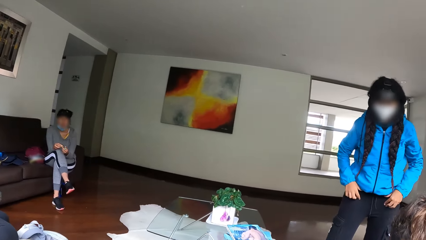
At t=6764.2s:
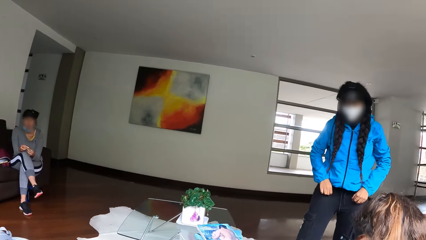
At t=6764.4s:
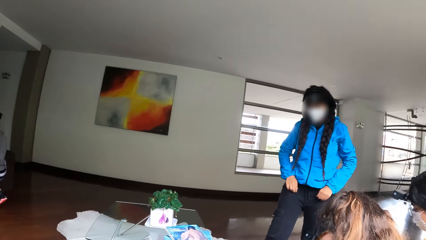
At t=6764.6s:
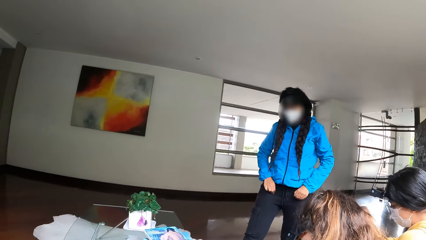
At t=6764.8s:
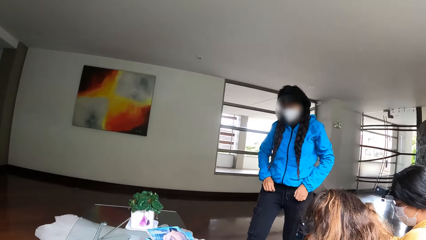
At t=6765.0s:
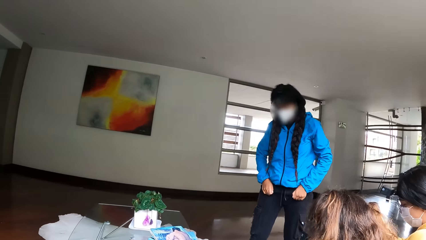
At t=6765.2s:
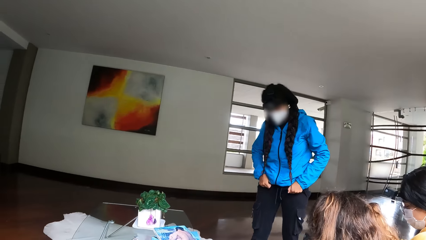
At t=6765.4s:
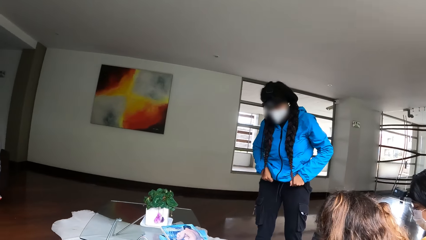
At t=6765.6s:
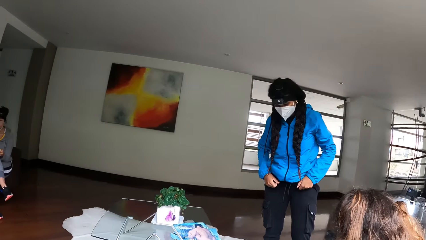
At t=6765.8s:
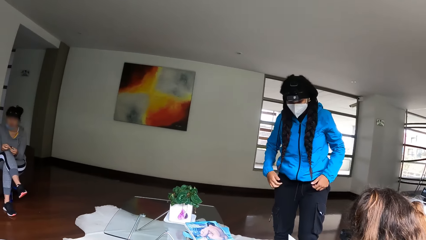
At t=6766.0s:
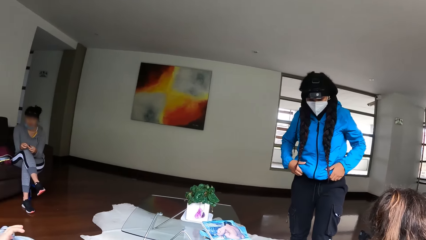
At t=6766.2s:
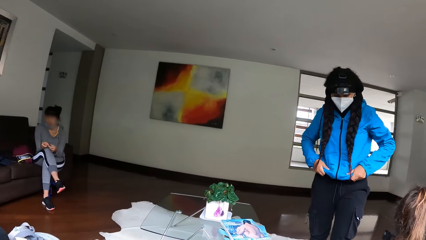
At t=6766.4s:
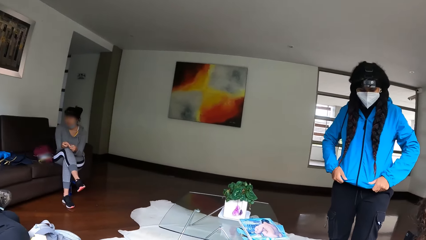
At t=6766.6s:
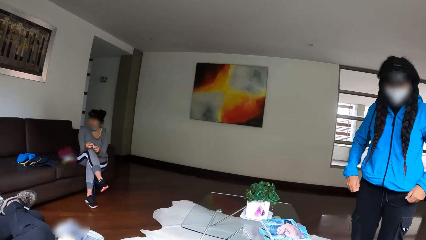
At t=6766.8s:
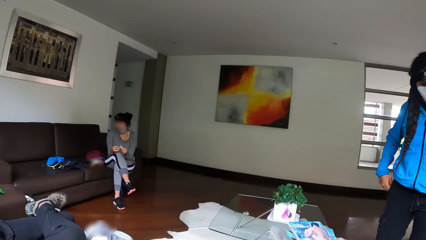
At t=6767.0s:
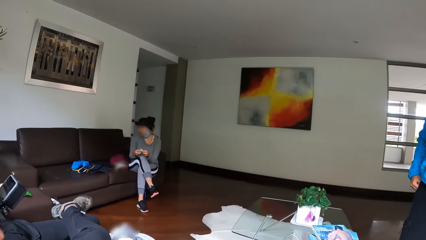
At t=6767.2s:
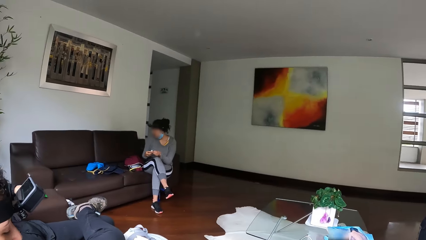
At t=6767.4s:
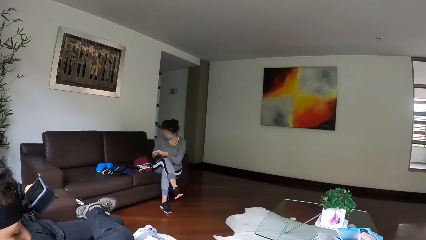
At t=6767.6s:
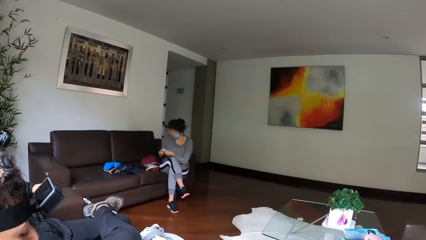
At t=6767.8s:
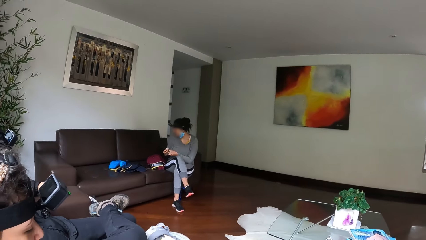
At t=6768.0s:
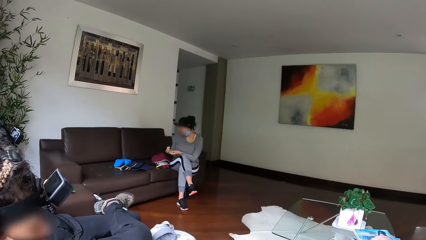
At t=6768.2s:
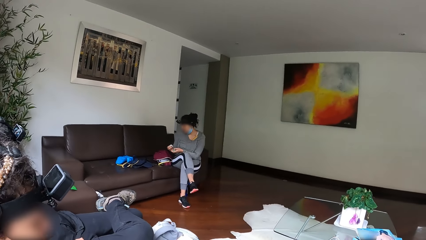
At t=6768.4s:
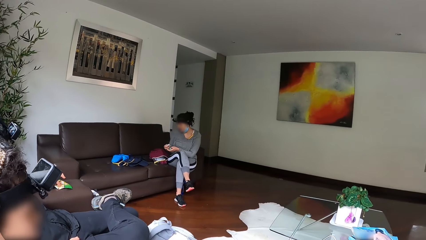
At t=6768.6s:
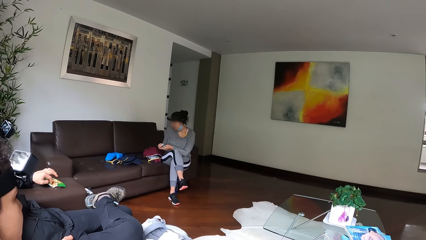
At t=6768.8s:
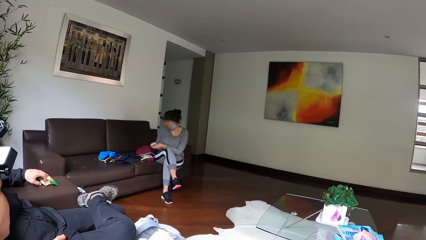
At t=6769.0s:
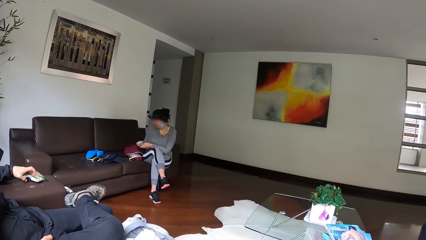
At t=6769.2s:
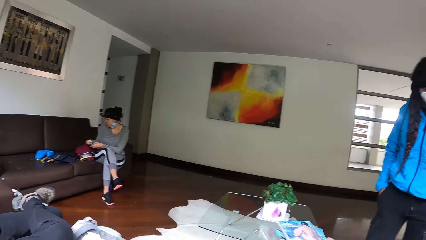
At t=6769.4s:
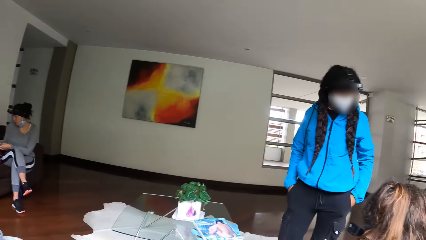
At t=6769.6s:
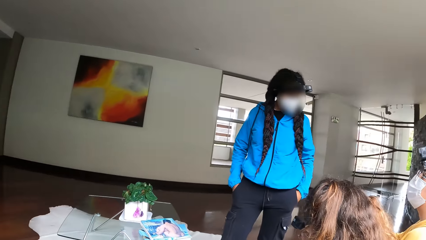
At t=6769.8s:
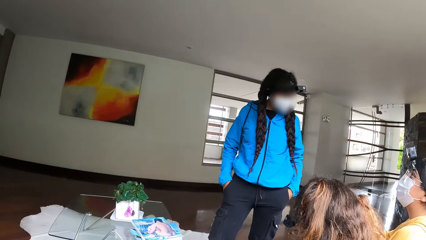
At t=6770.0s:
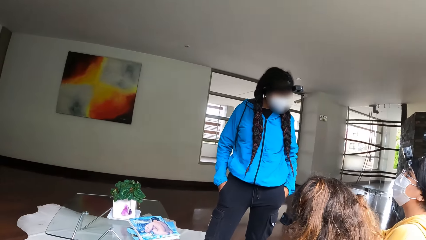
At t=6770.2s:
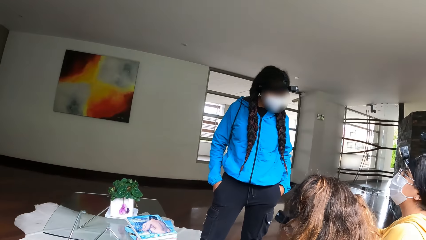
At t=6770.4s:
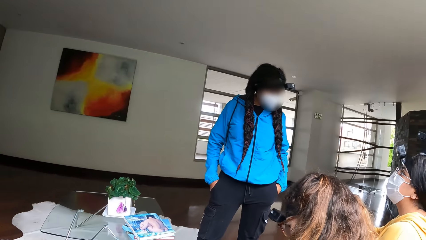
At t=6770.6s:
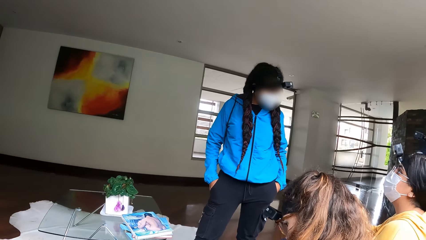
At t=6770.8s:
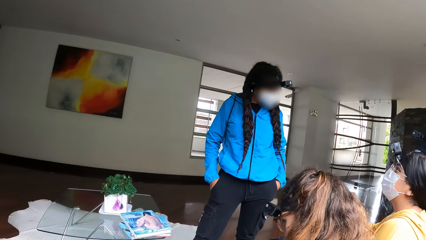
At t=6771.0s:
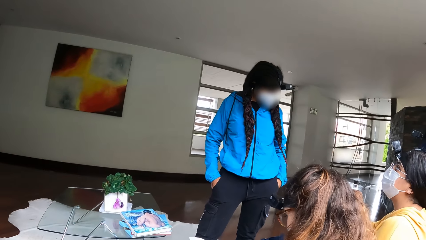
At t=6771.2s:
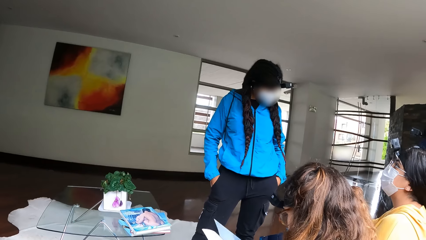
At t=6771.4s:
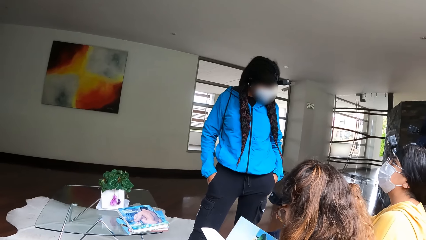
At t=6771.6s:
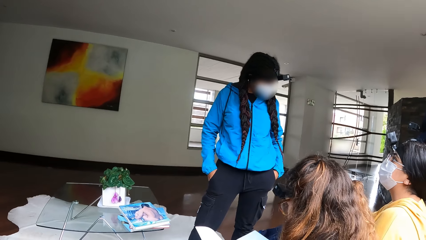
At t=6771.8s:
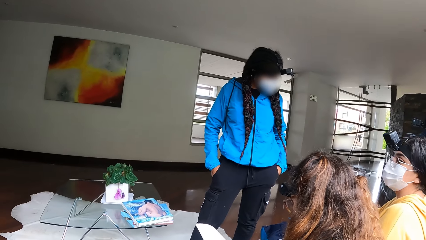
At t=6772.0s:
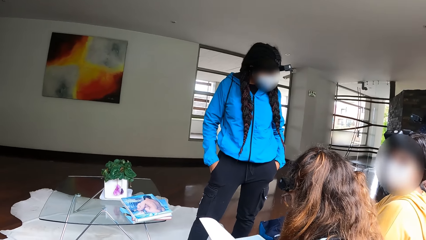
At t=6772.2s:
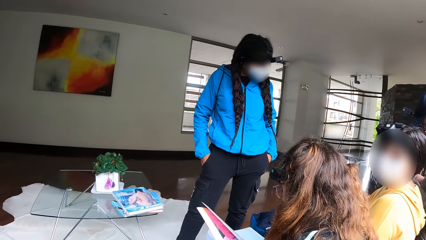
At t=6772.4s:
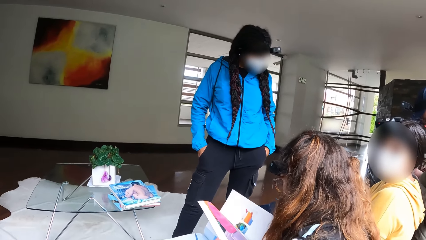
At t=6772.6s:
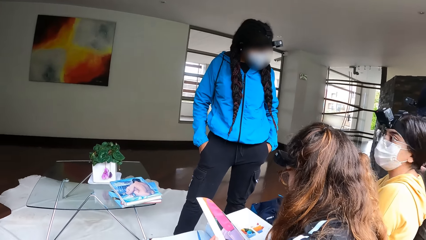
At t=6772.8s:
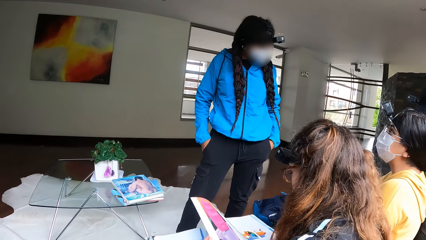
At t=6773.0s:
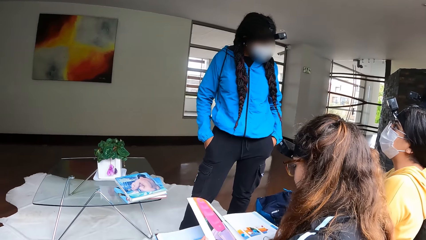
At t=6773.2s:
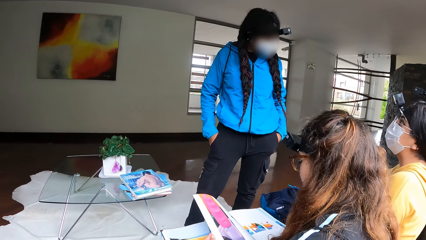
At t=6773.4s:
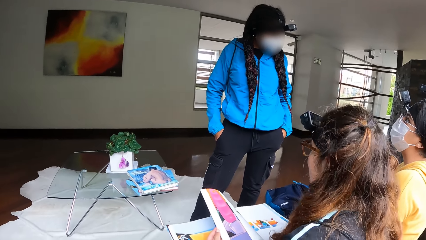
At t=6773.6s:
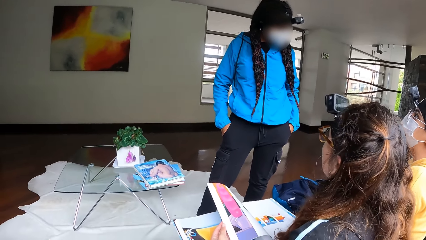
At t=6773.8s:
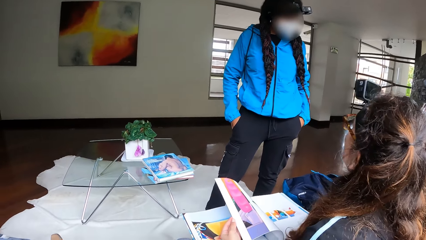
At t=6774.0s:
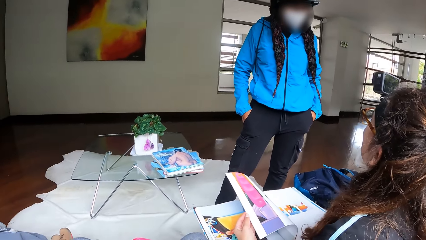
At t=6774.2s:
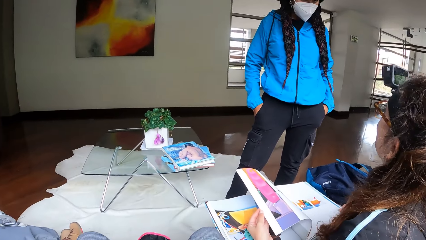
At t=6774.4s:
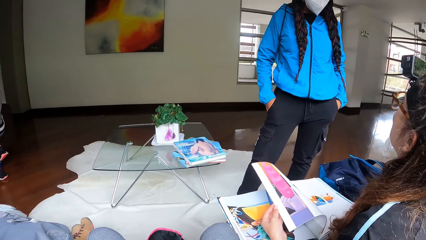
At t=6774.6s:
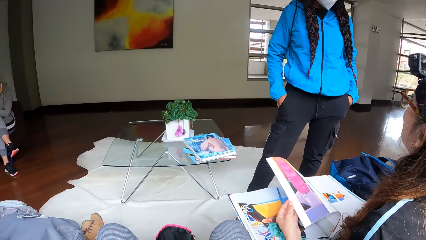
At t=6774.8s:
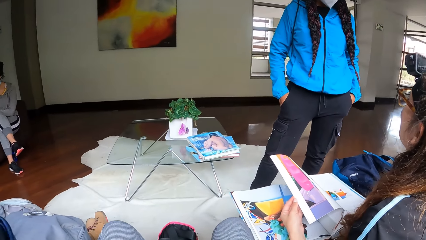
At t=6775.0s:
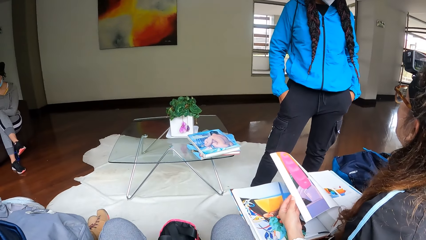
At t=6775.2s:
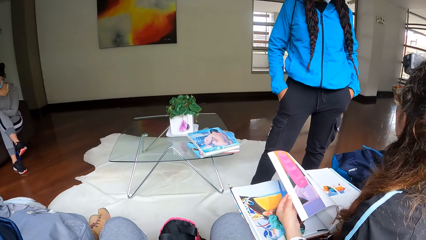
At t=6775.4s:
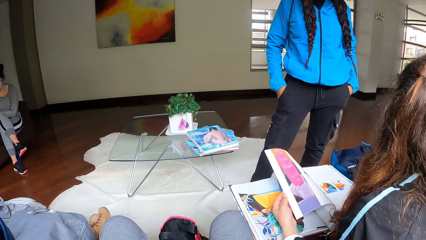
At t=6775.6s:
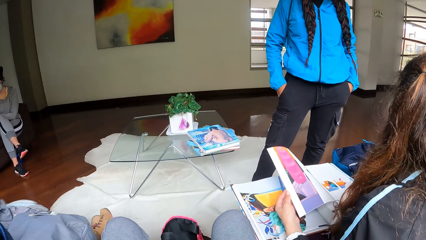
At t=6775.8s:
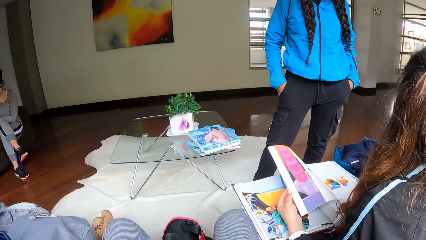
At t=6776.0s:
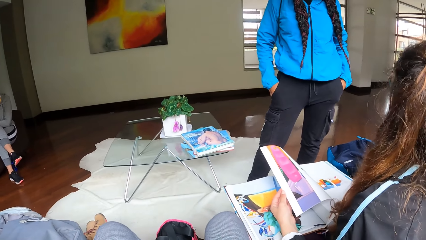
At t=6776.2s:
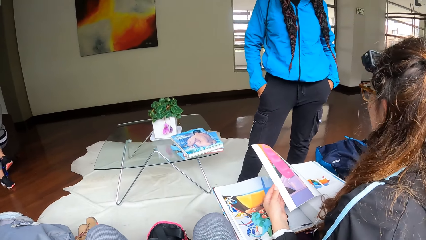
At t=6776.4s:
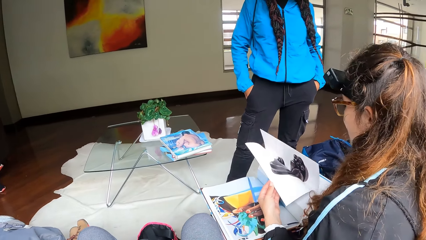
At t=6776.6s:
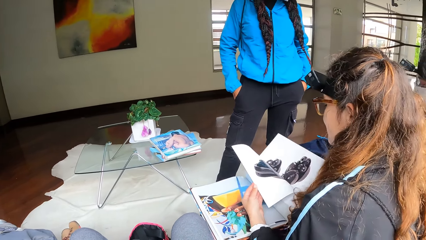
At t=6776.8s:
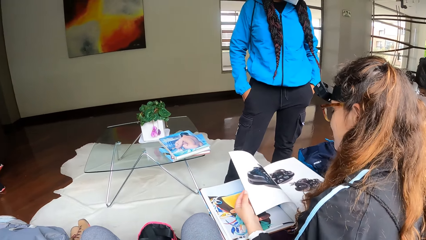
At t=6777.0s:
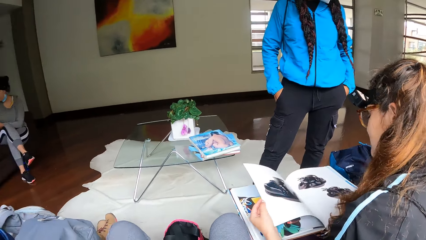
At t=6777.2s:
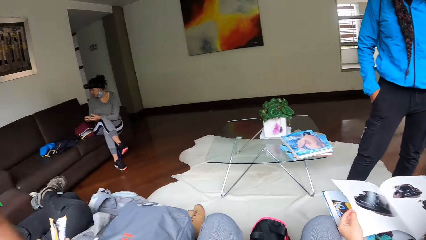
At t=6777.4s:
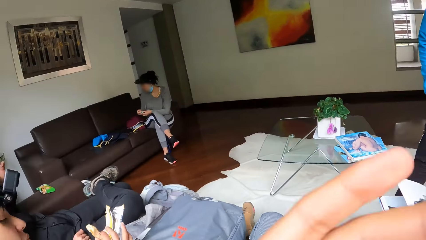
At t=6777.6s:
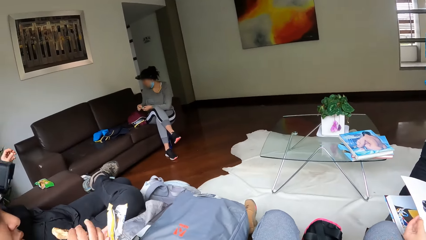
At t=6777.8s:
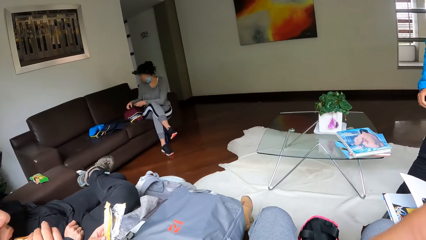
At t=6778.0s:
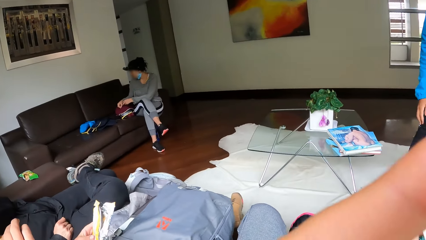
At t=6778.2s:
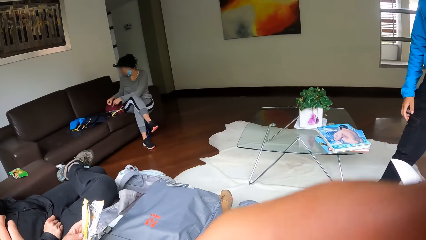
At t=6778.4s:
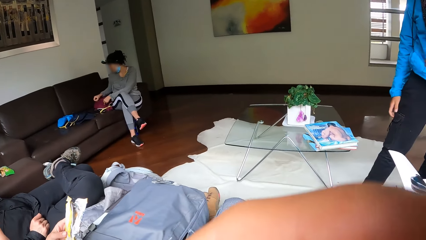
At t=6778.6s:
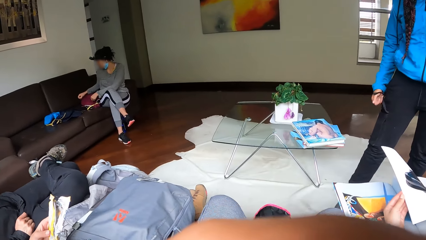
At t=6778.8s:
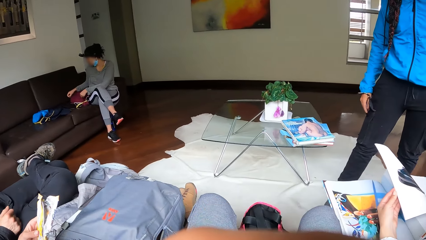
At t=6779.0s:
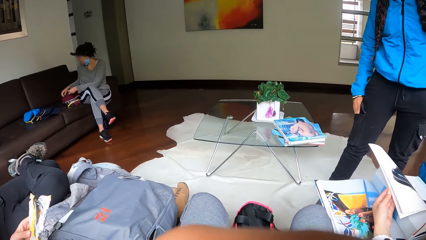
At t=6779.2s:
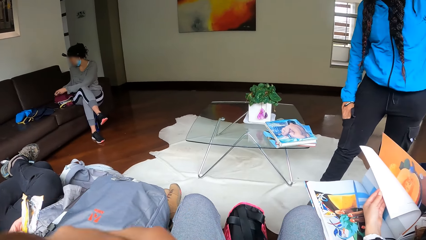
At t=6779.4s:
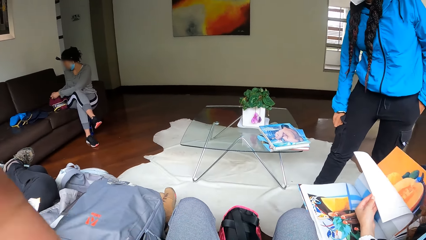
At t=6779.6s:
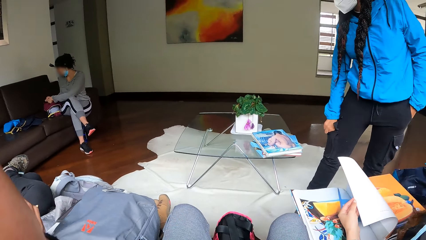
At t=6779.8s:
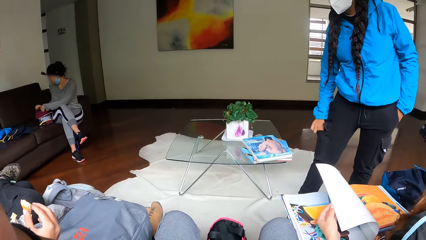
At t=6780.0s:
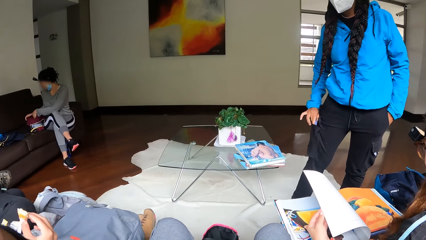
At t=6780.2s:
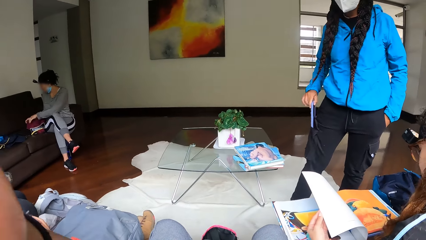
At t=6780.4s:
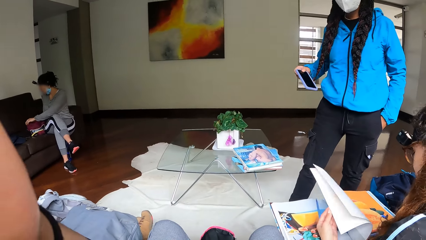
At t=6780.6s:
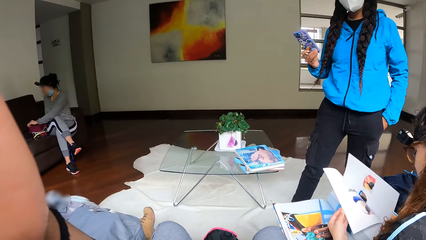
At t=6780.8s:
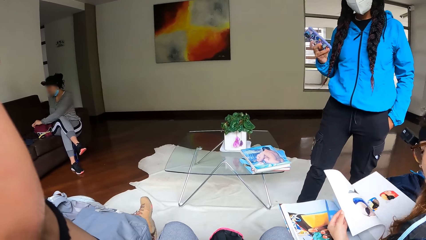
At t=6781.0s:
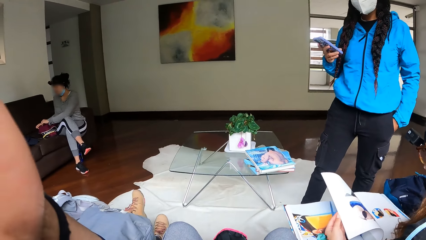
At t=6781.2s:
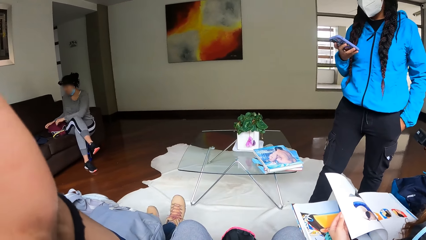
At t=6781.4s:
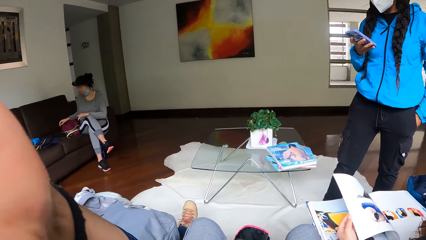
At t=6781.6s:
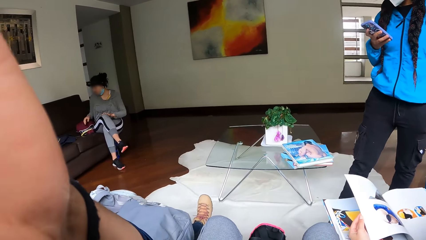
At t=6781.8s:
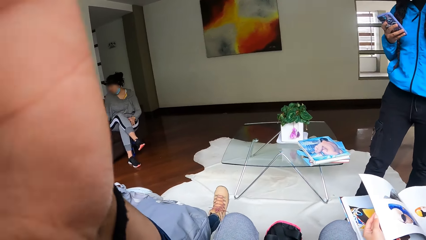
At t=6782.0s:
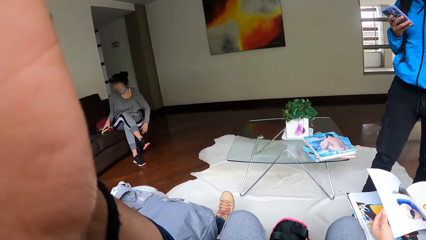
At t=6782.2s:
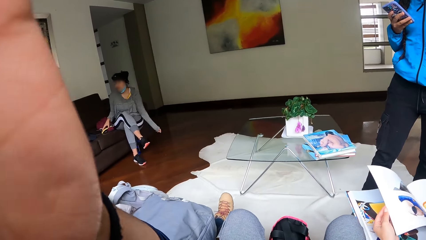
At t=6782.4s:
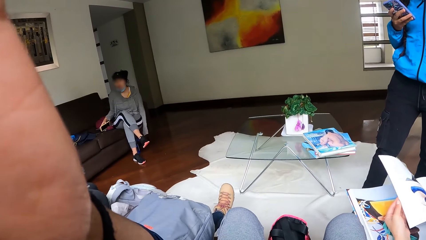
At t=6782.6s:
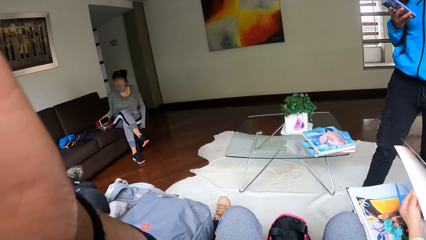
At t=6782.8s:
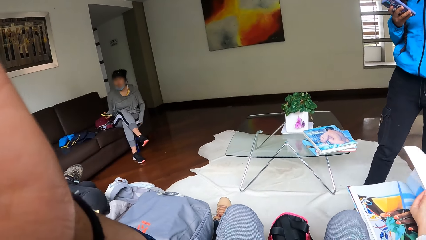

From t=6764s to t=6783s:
A woman turns the pages of a magazine in her lap with her left hand. Another woman brings out a phone from a pocket with her right hand and operates the phone with her right hand.
